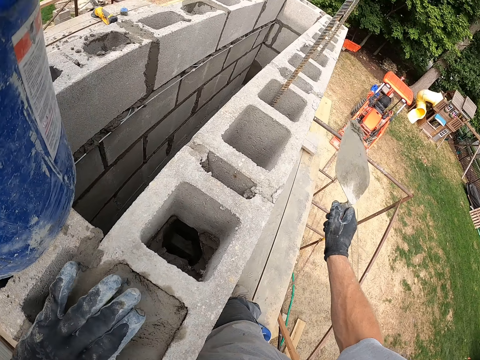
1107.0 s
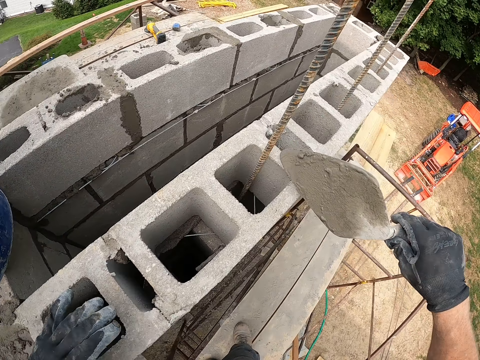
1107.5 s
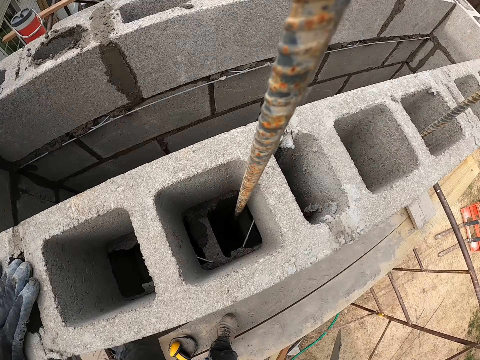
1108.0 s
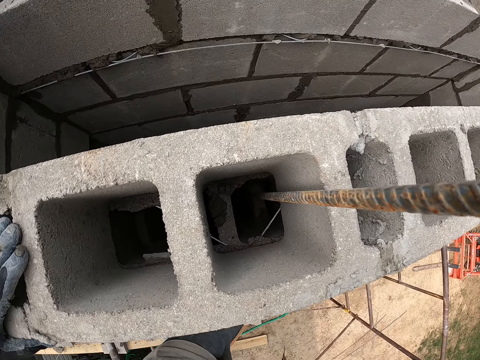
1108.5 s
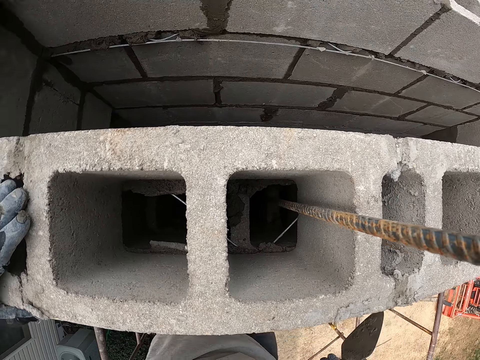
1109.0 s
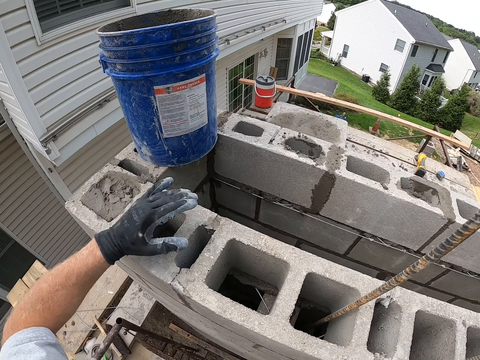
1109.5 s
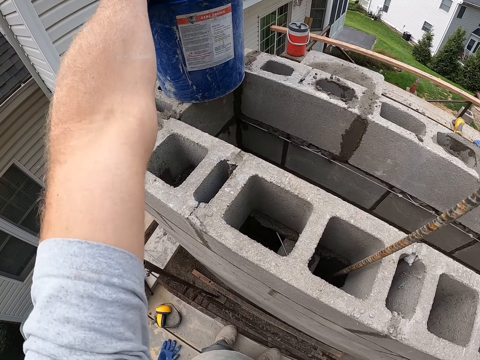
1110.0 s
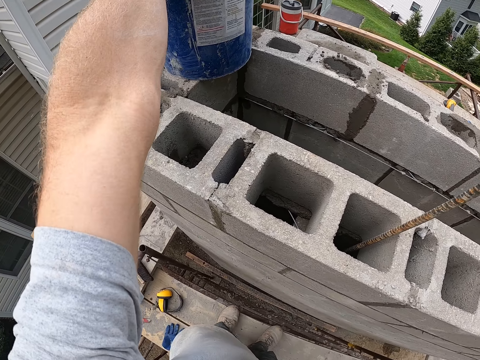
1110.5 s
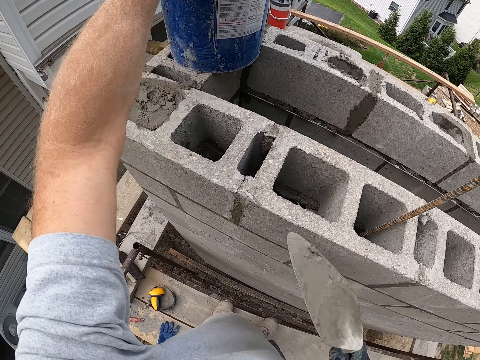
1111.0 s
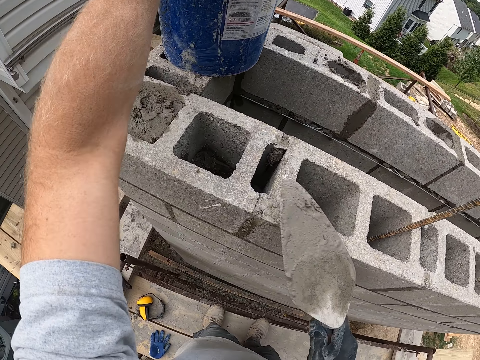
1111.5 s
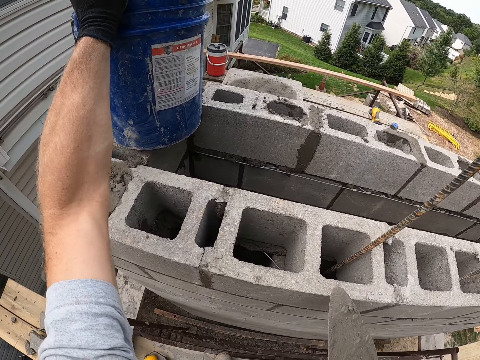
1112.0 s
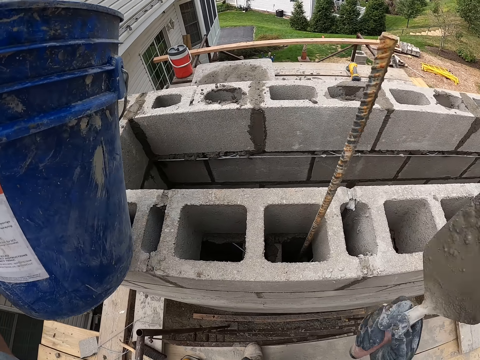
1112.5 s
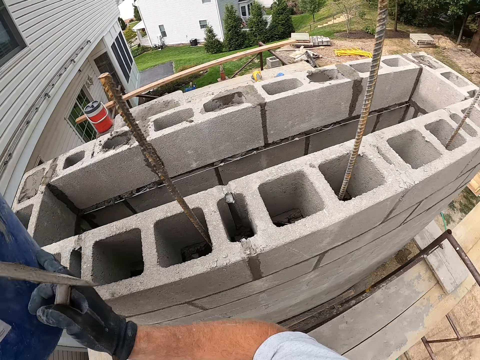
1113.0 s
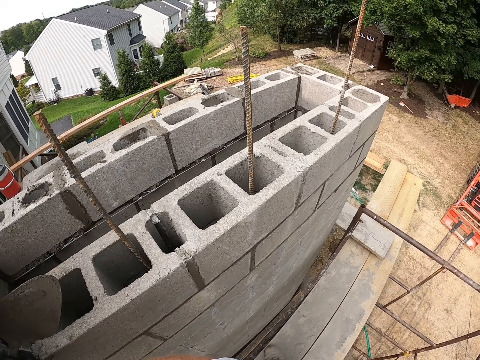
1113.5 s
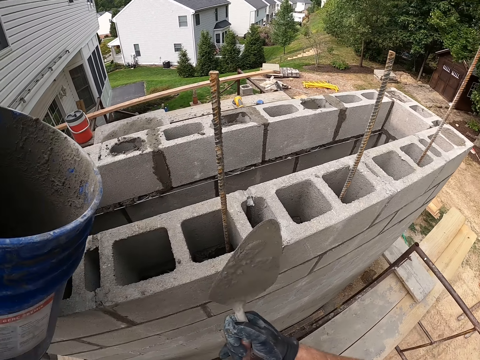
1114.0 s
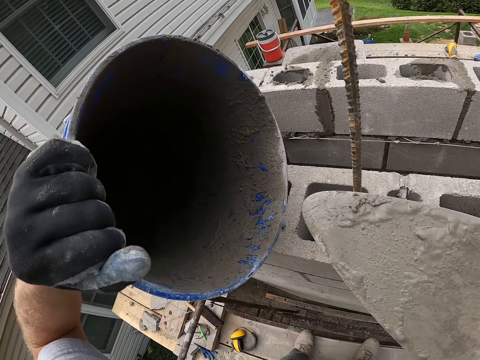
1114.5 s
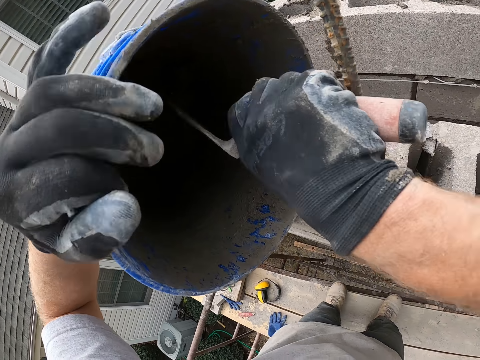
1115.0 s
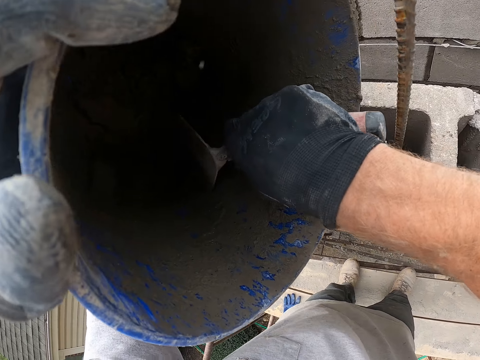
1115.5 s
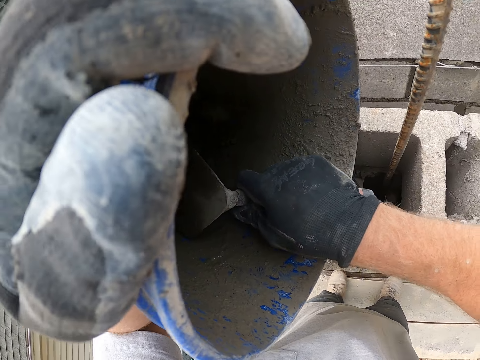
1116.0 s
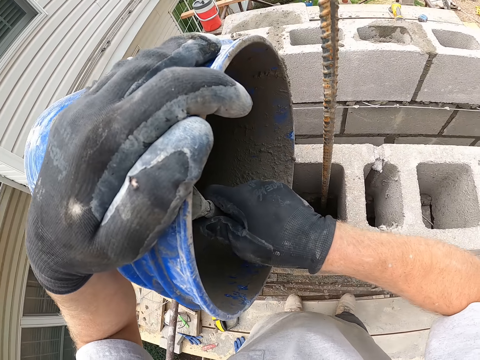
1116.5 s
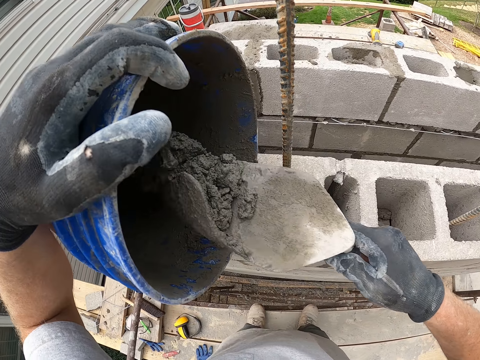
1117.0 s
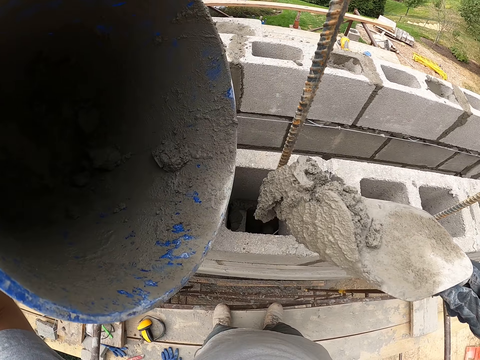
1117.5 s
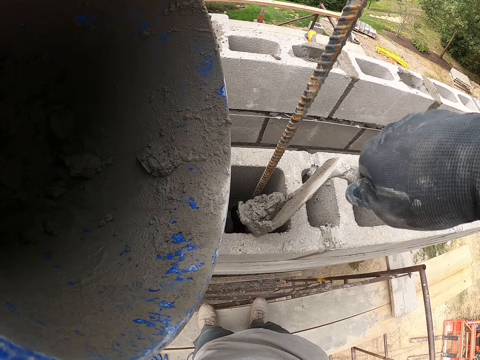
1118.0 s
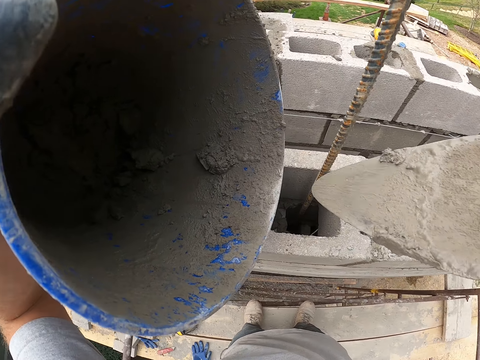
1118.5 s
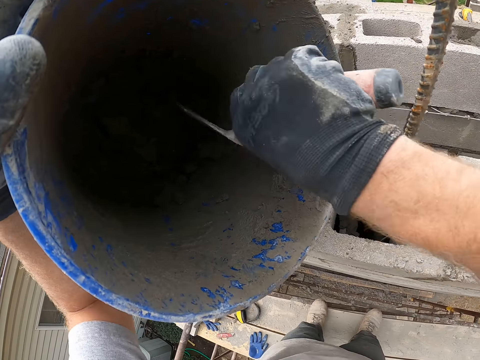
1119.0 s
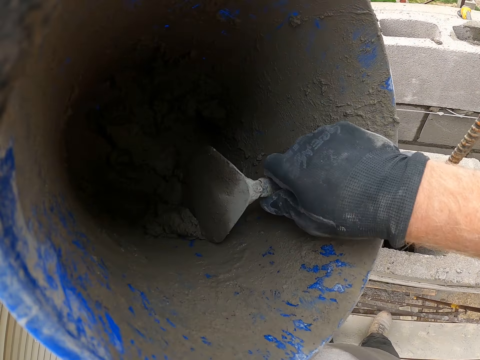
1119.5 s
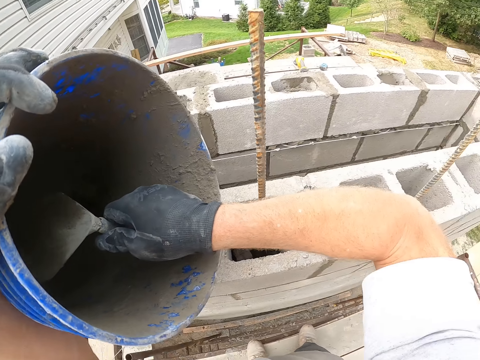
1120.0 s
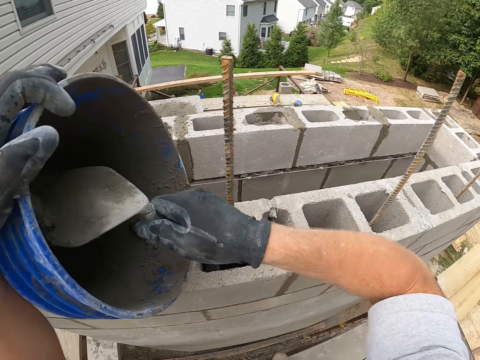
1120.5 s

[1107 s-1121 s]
The camera wearer pours the concrete from the trowel into the concrete blocks or hollow blocks. He moves his hand. He picks up the bucket with the concrete. He drops dry concrete with the trowel. He carries the bucket from the concrete blocks. He places the bucket with the concrete on the hollow blocks. He takes some cement mix from the bucket with the trowel. He pours the cement mix from the trowel into the concrete blocks. He takes some cement mix from the bucket with the trowel.

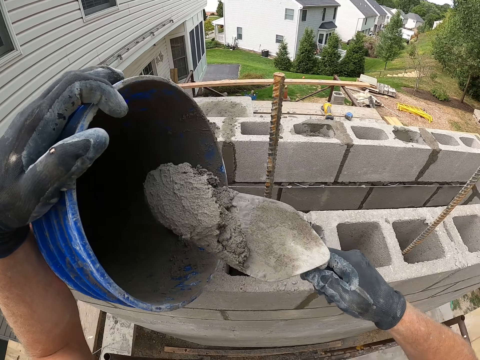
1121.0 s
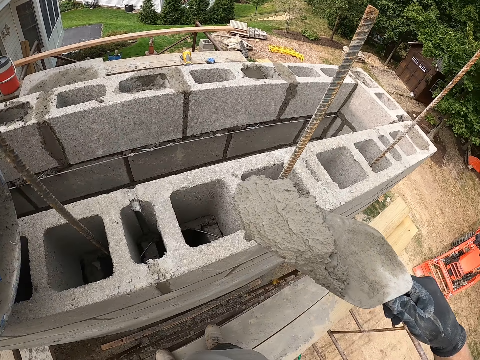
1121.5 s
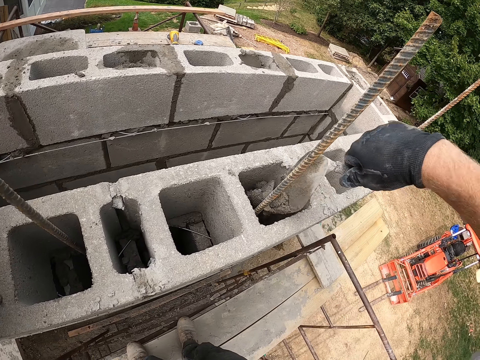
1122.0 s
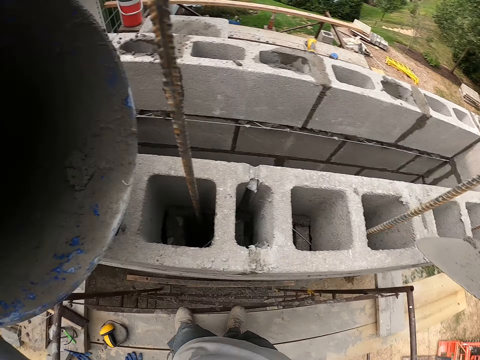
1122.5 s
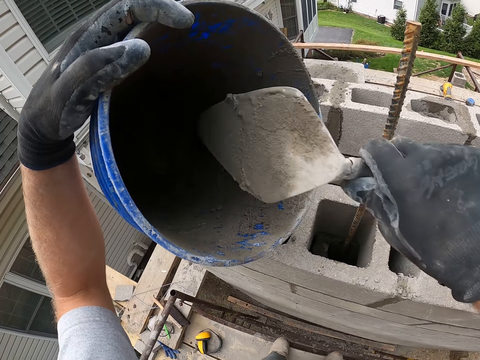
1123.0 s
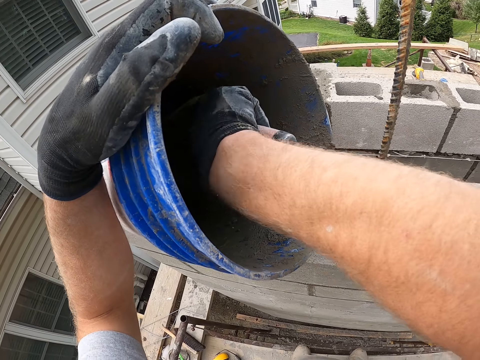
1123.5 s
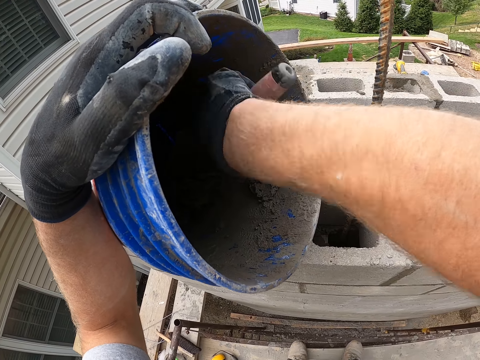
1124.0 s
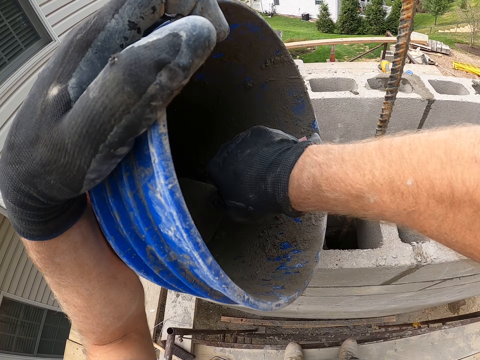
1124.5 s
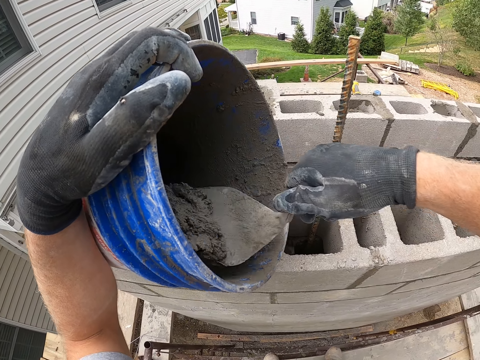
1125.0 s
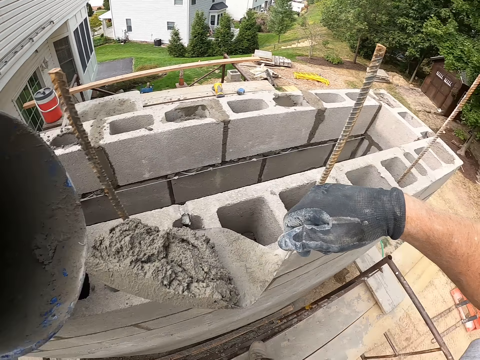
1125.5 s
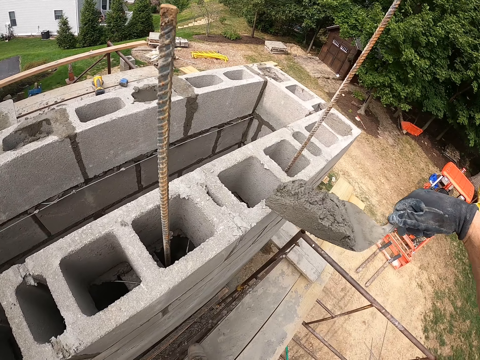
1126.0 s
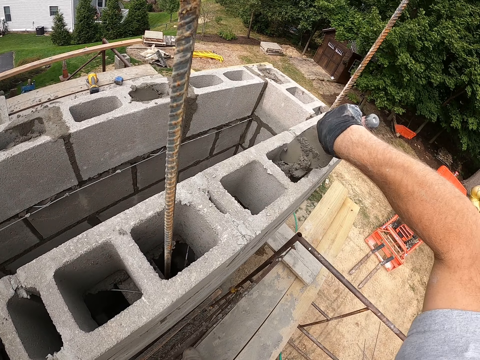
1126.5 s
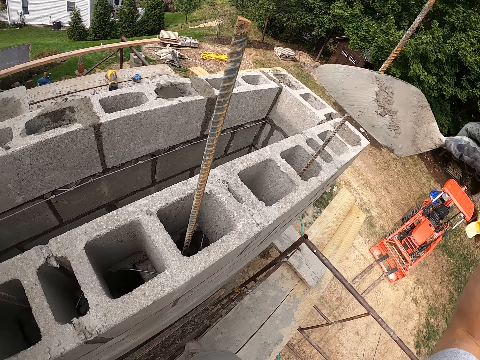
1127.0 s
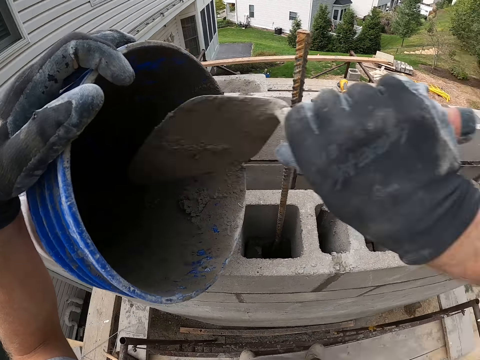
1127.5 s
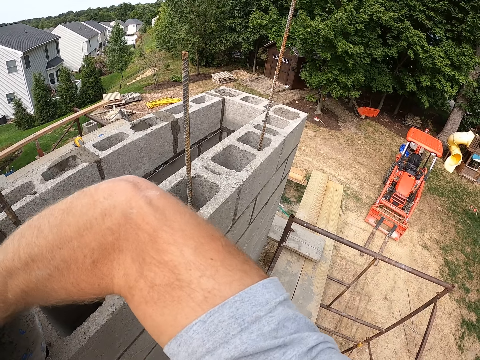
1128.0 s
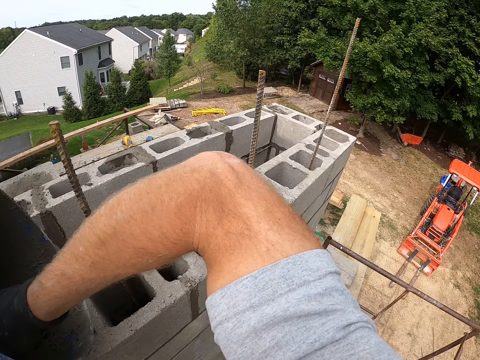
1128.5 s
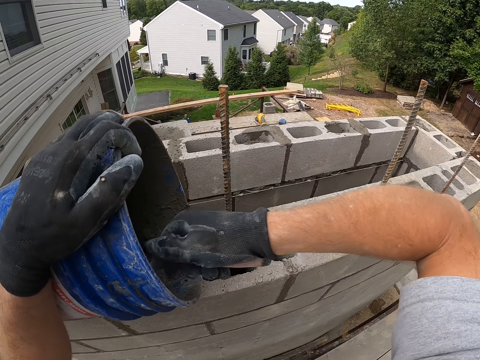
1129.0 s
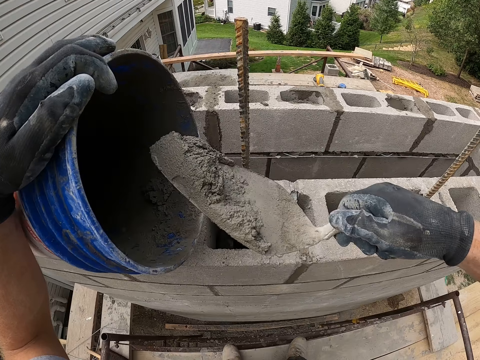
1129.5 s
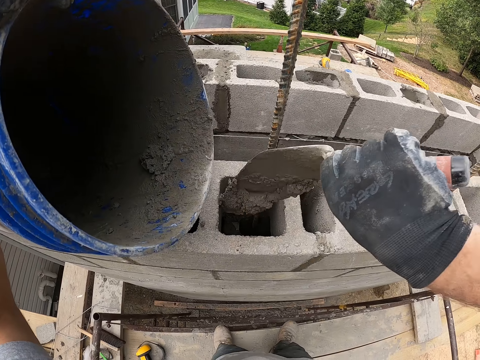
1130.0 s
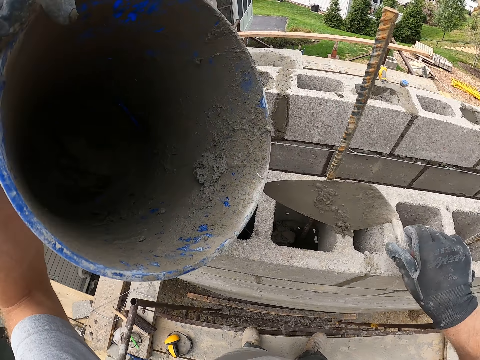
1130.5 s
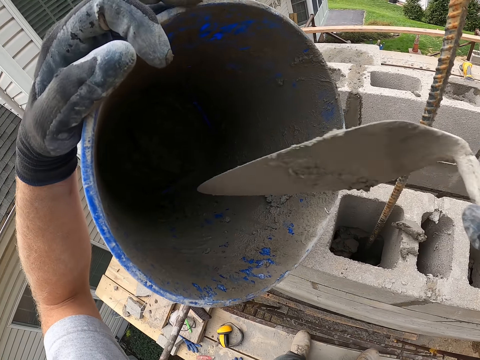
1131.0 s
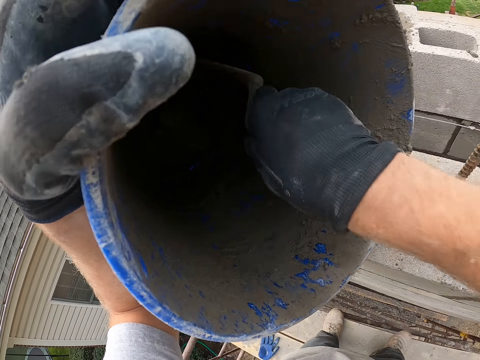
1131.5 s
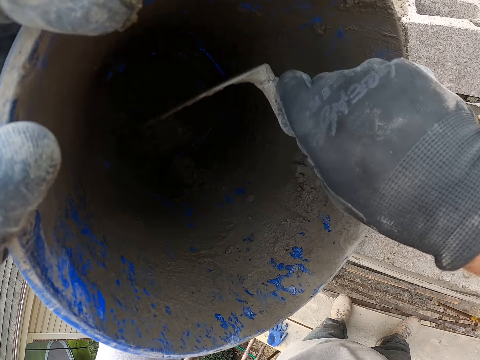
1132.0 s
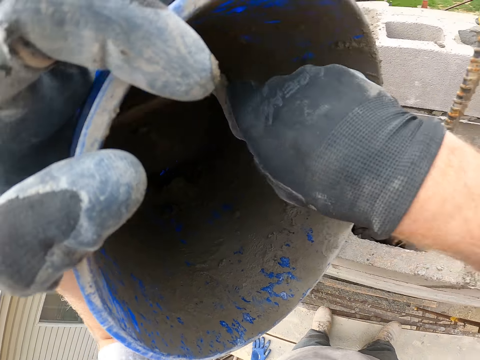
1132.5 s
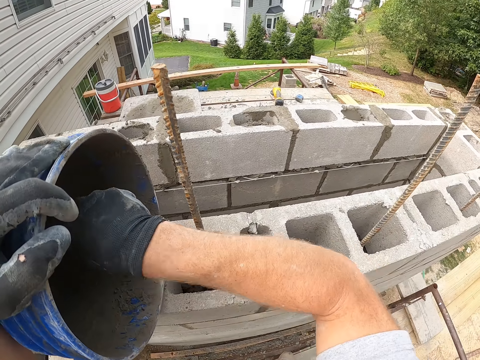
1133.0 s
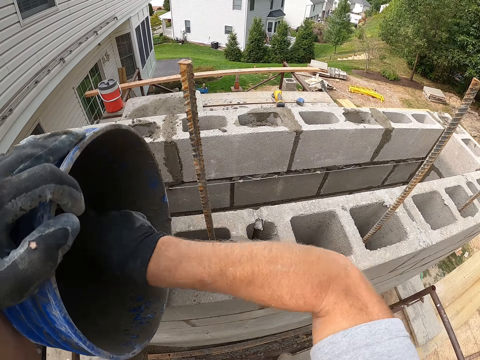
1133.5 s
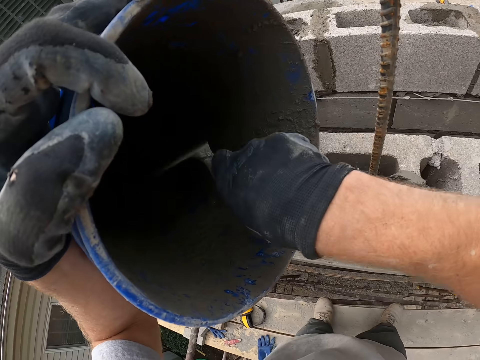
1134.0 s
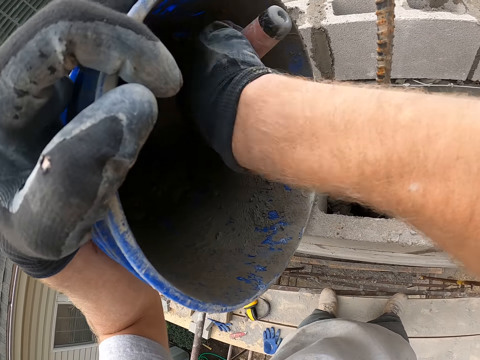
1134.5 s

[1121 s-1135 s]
The camera wearer pours the cement mix from the trowel into the concrete blocks. He takes some cement mix from the bucket with the trowel. He pours the cement mix from the trowel into the concrete blocks. He takes some cement mix from the bucket with the trowel. He pours the cement mix from the trowel into the concrete blocks. He shakes the trowel. He scoops the concrete with the trowel. He gathers the cement mix in the bucket with the trowel.
